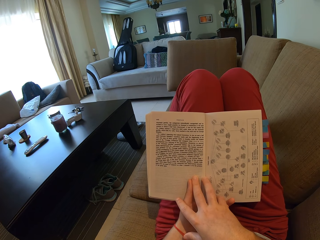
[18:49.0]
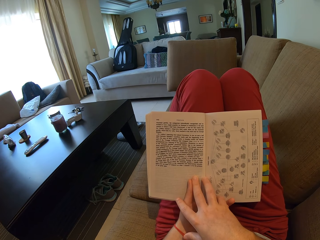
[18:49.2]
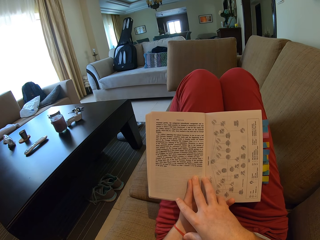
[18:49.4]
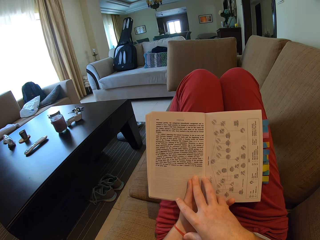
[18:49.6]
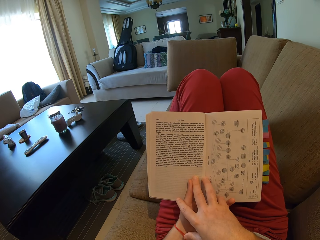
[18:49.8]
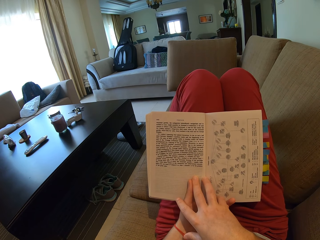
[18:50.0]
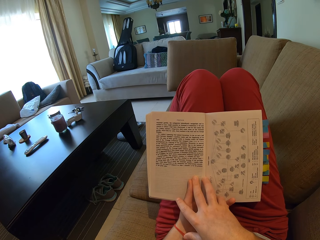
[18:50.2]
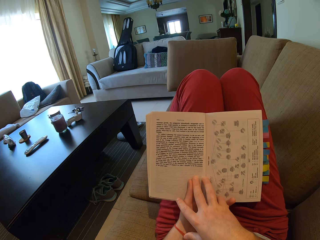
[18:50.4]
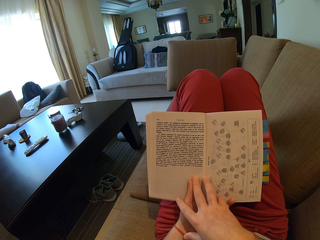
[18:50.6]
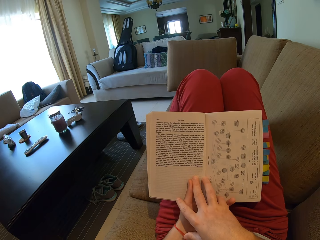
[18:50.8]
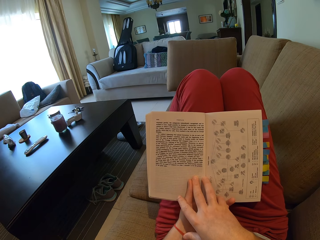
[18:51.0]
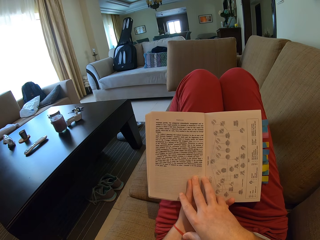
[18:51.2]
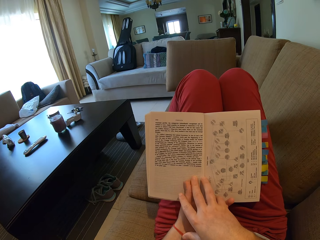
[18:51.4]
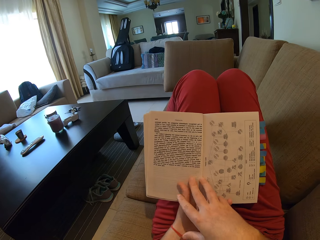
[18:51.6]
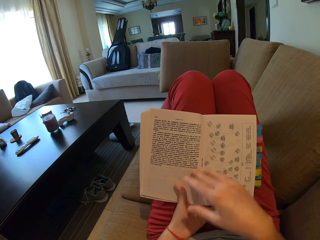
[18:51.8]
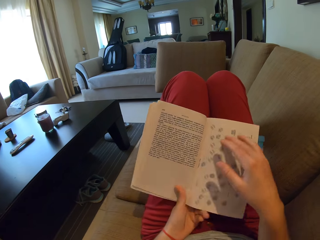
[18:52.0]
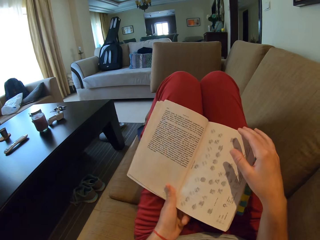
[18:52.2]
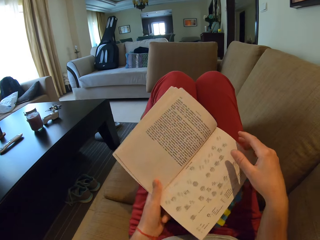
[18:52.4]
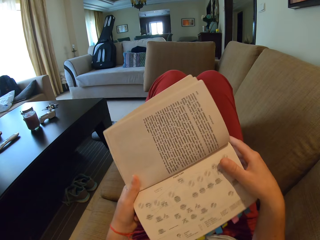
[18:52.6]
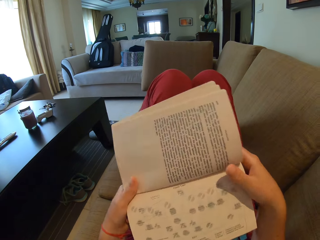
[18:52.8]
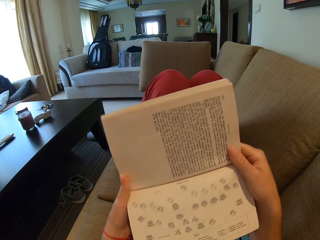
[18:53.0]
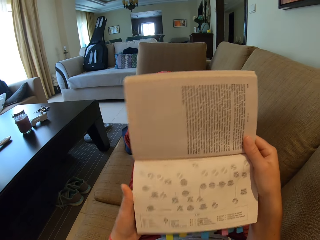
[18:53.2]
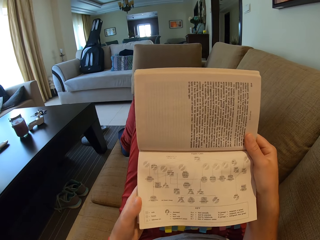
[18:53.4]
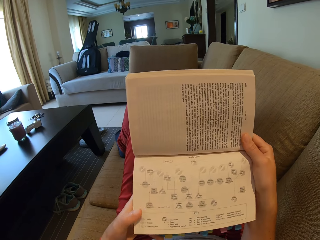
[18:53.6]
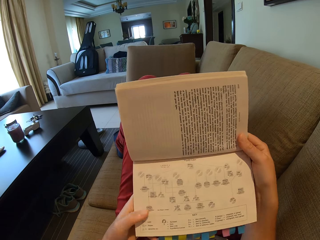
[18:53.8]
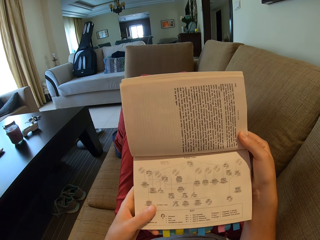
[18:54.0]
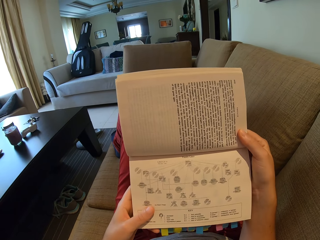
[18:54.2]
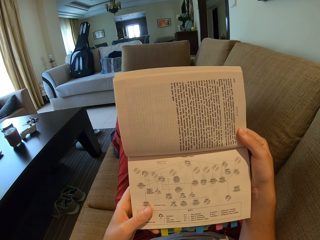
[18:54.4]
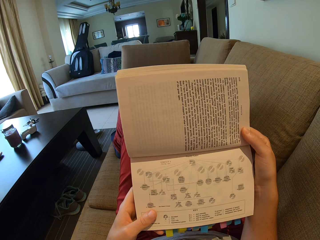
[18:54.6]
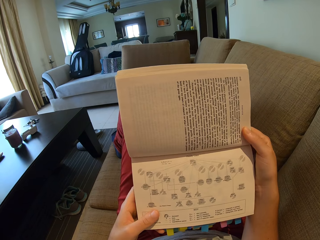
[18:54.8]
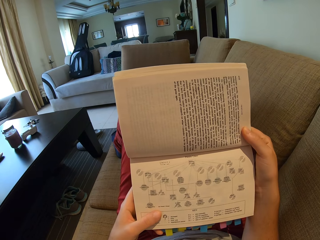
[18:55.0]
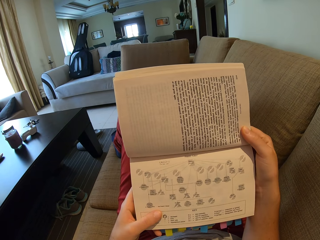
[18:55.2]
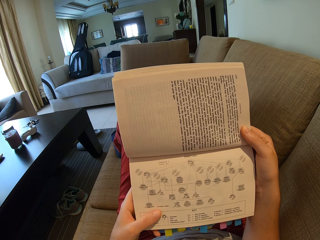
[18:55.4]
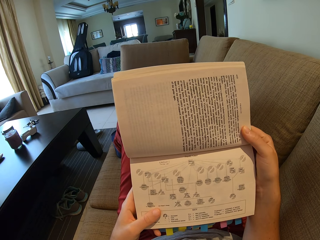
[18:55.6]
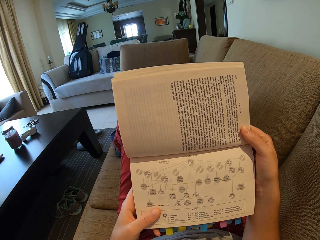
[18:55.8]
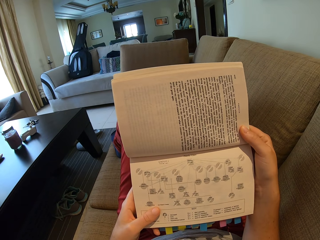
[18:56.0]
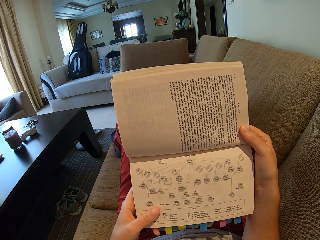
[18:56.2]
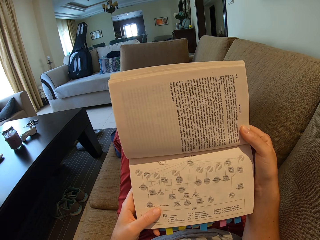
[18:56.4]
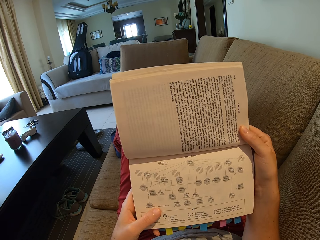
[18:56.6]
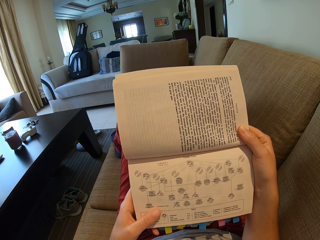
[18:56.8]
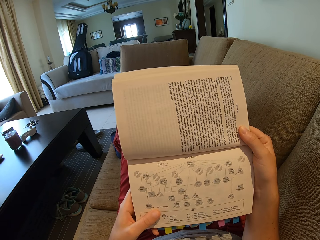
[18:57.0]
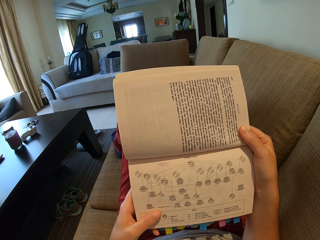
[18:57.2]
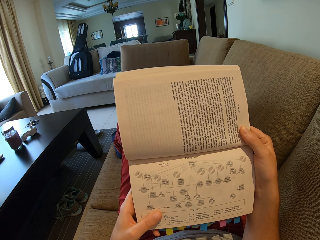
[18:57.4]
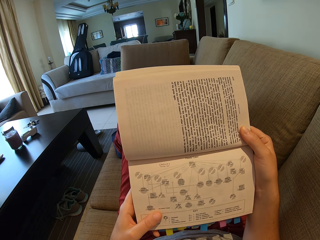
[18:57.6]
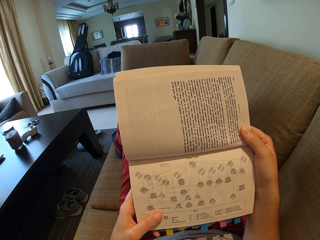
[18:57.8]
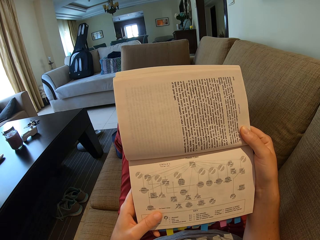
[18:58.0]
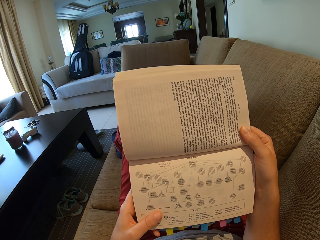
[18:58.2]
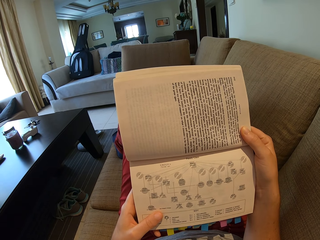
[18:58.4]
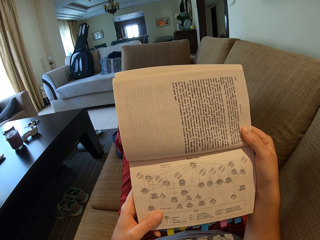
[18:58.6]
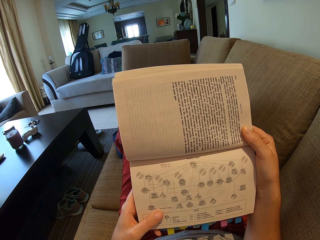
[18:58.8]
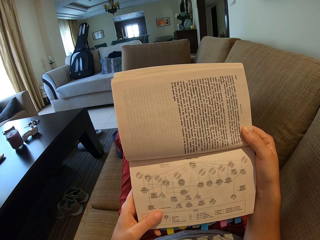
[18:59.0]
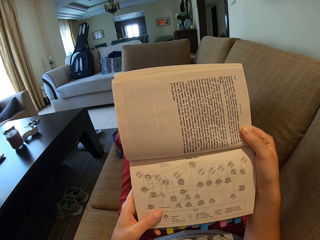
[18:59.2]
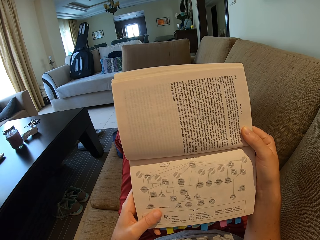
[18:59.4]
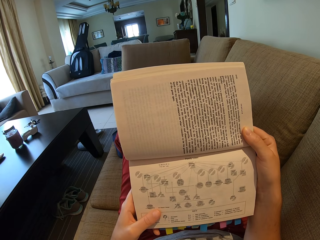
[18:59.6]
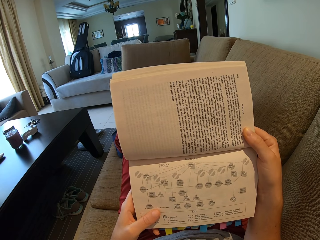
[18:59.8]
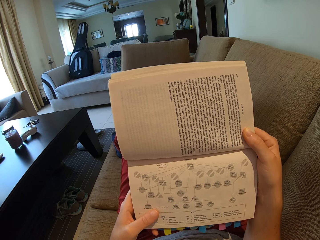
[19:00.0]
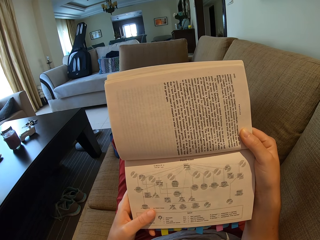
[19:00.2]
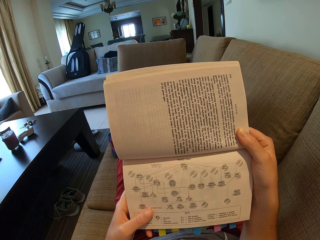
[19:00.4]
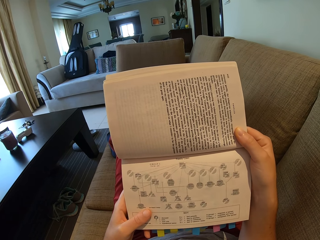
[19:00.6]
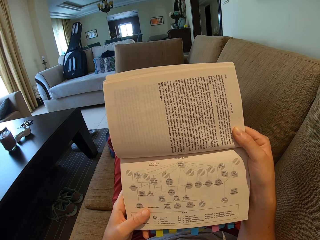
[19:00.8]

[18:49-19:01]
The camera wearer turns the book. They read a chart in the book.

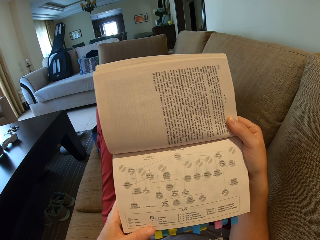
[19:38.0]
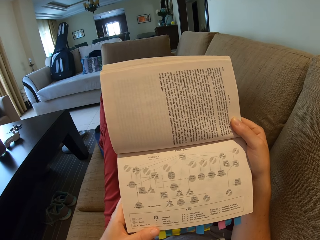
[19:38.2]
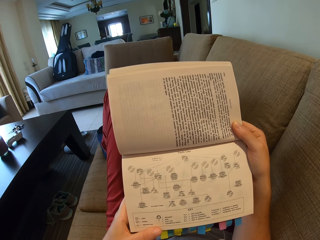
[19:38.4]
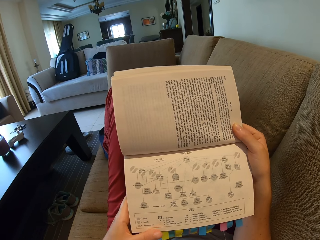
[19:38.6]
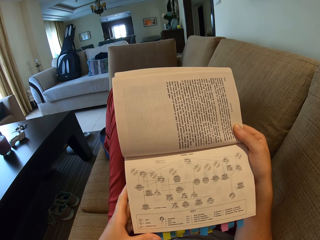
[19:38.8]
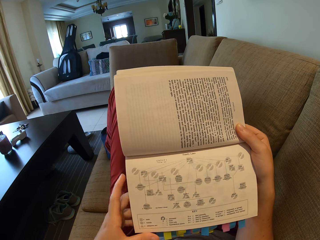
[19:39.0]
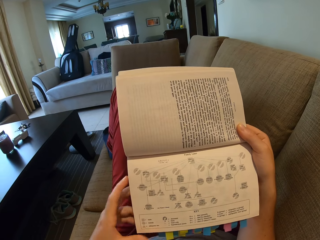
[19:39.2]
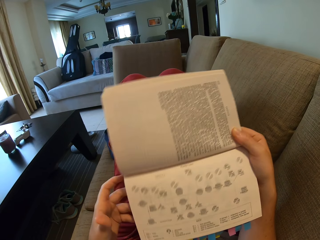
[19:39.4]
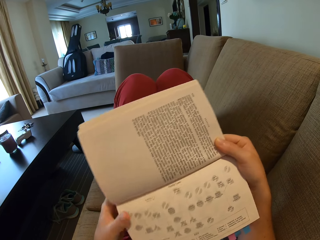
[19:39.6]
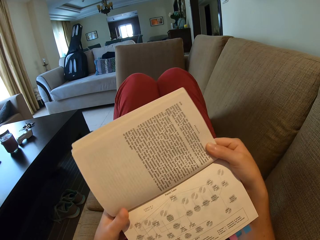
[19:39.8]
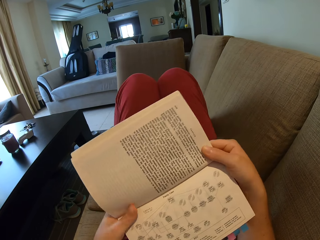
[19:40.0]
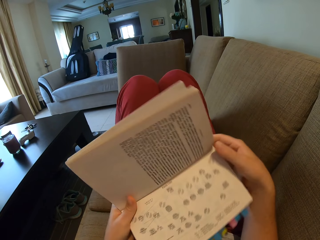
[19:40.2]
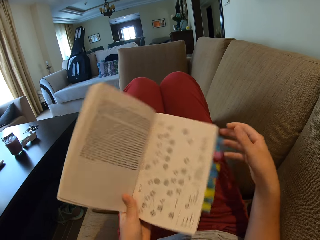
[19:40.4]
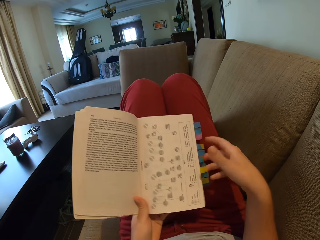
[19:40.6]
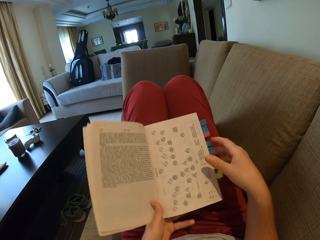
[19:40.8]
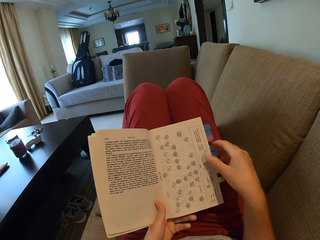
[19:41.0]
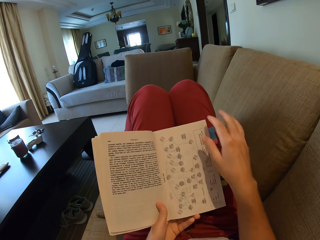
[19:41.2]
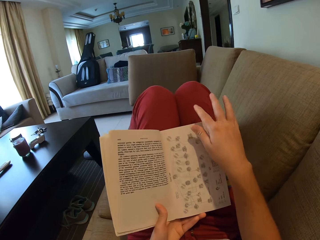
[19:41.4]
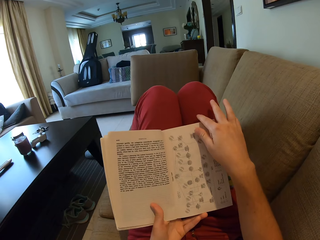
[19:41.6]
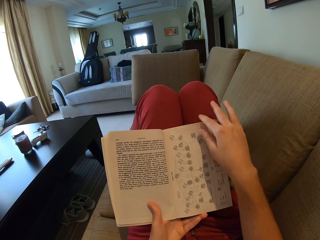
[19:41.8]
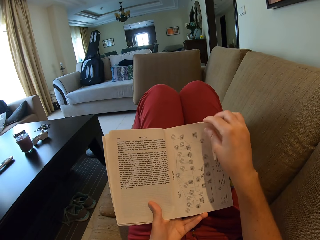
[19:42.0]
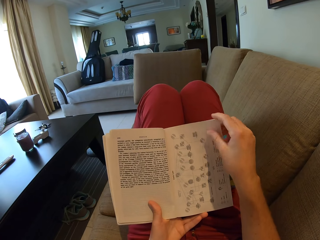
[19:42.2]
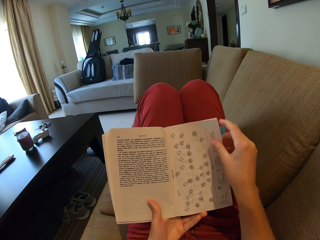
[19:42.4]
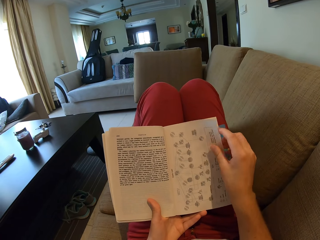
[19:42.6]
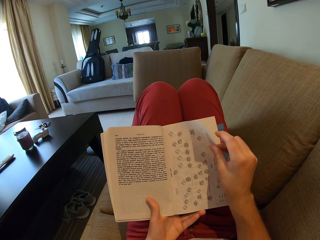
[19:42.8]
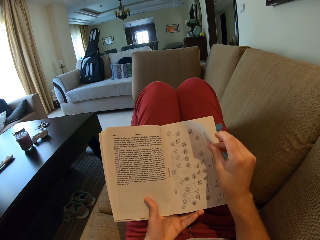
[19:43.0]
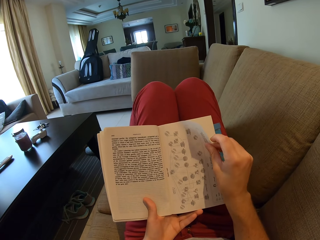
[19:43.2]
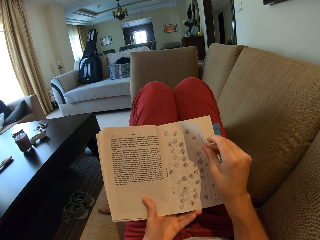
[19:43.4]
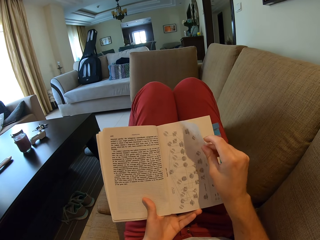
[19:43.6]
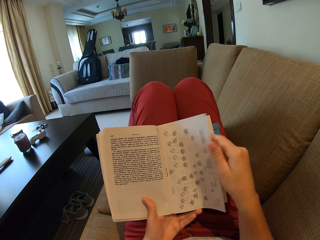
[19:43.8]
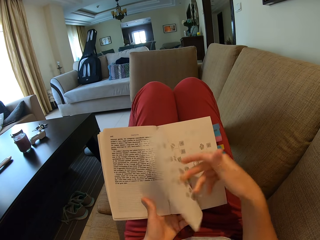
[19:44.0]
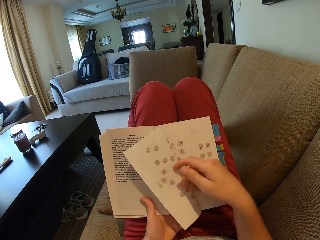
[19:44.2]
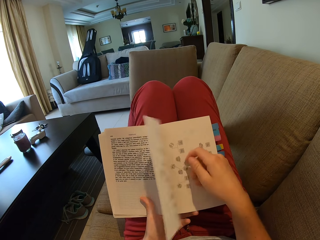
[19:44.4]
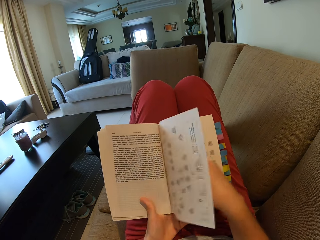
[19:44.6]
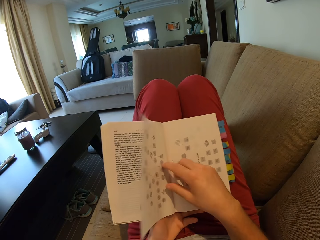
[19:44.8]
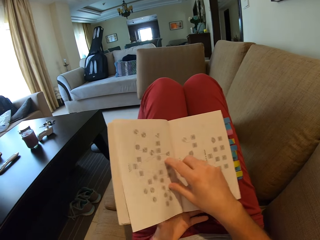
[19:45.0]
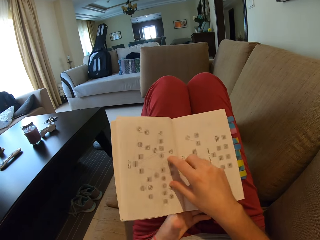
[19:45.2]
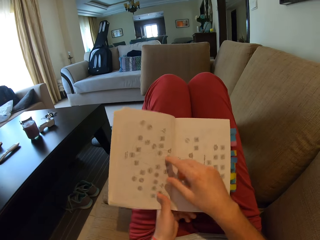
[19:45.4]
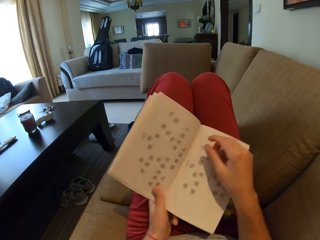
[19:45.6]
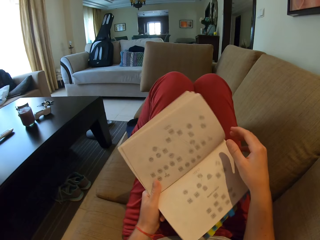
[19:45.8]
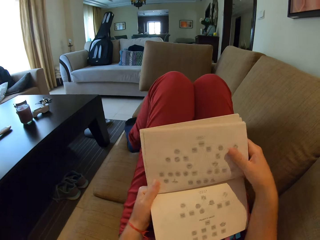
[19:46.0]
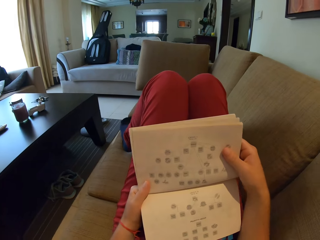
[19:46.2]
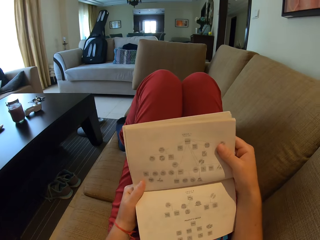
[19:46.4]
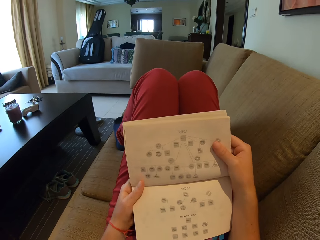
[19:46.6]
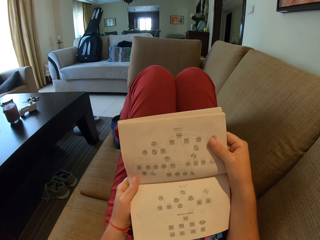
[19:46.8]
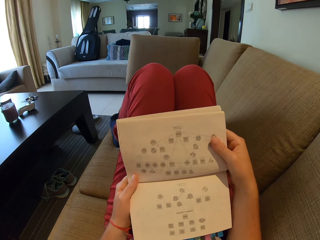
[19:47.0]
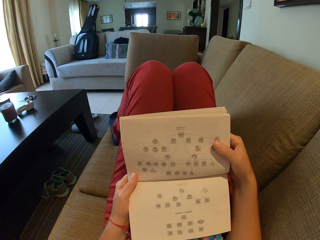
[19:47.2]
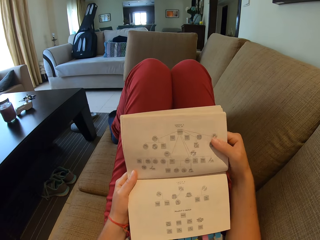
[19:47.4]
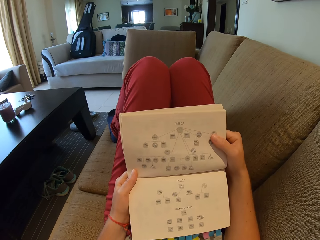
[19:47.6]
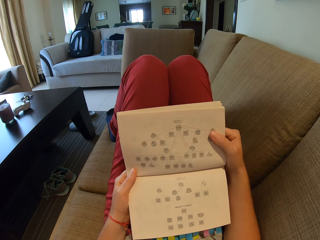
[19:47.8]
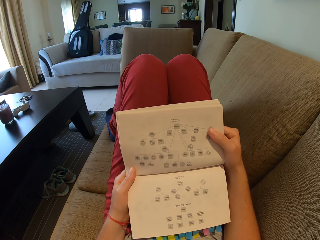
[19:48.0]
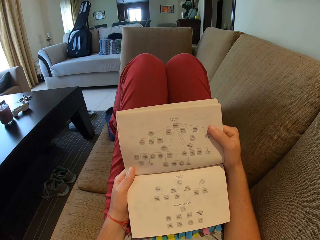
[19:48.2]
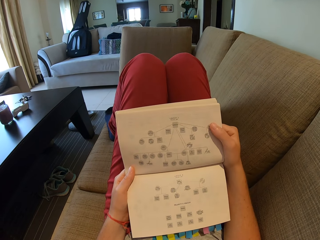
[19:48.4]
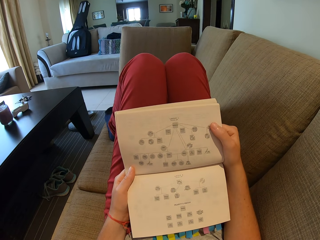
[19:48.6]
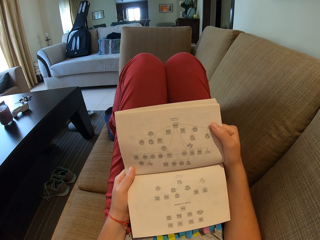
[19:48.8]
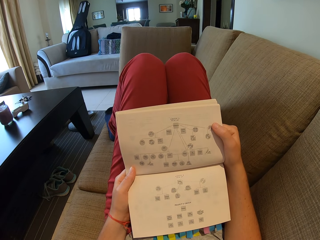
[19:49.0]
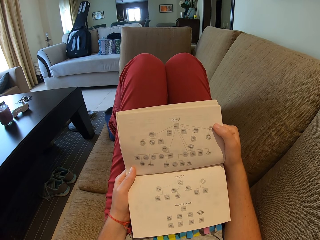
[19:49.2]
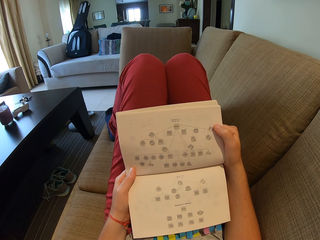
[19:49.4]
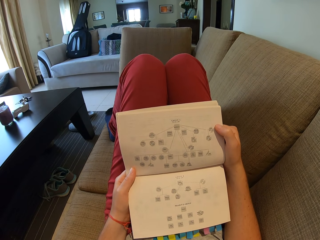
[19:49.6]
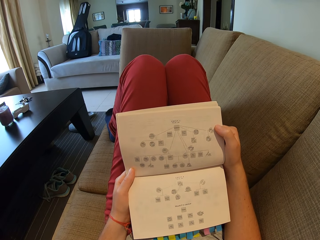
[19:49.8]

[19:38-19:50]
The camera wearer turns the book. They open another page. They turn the book. They read the book.
